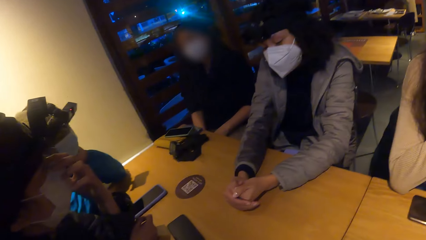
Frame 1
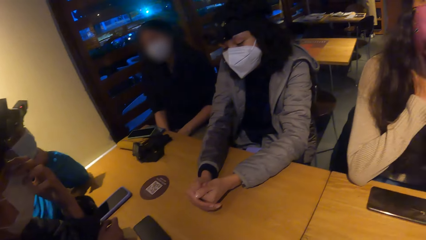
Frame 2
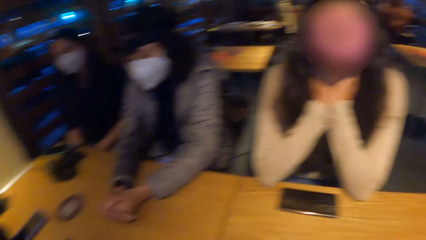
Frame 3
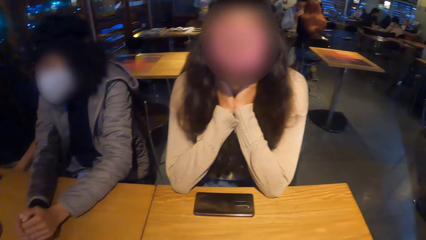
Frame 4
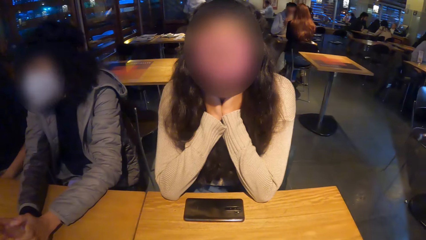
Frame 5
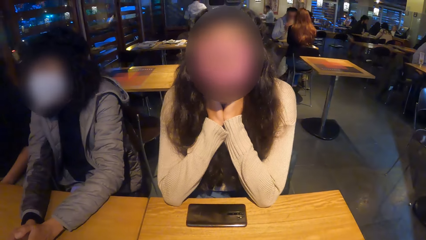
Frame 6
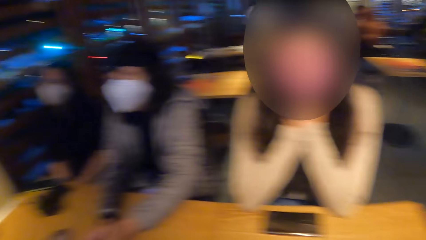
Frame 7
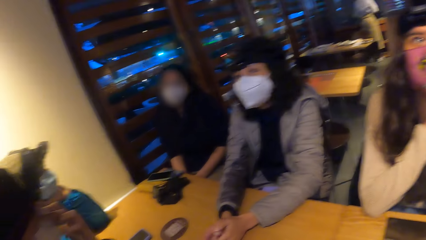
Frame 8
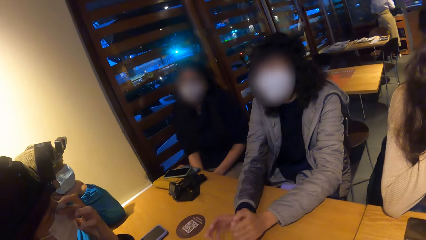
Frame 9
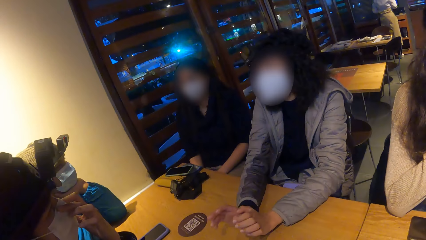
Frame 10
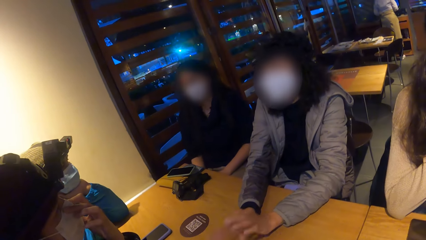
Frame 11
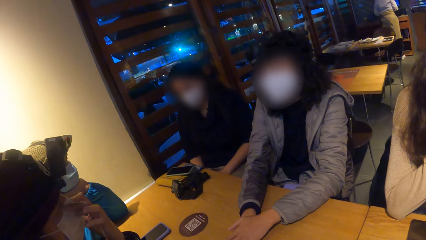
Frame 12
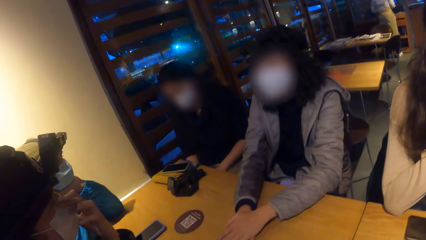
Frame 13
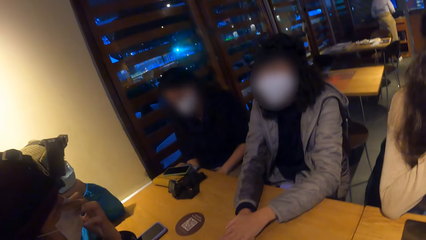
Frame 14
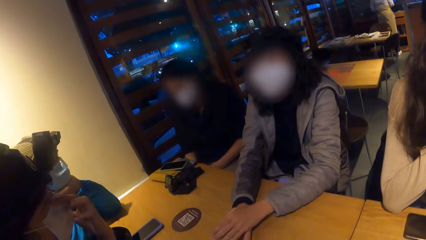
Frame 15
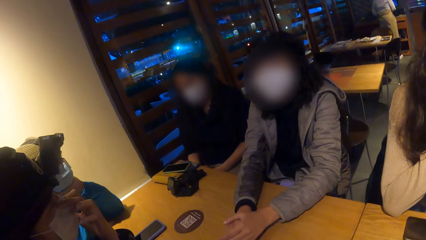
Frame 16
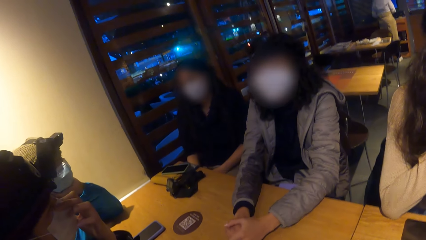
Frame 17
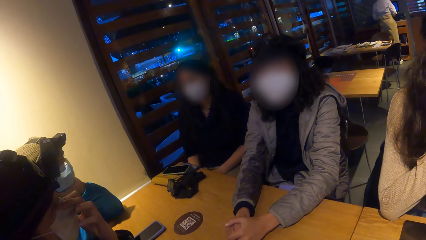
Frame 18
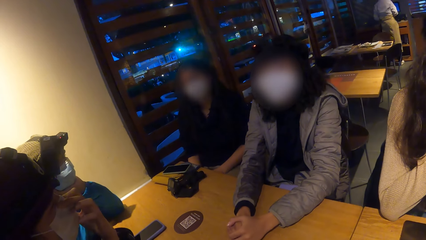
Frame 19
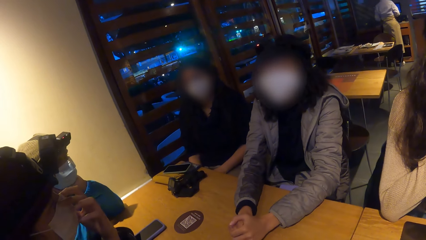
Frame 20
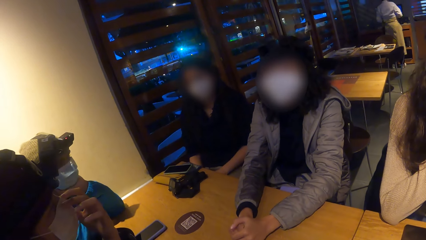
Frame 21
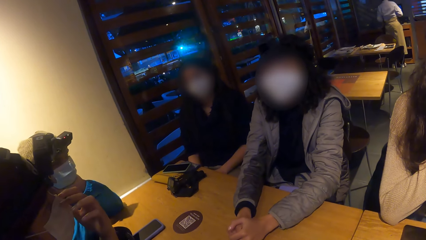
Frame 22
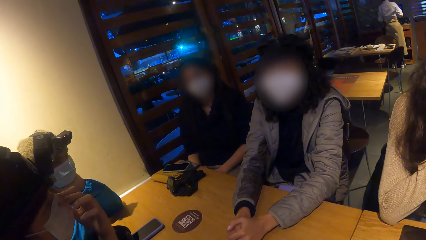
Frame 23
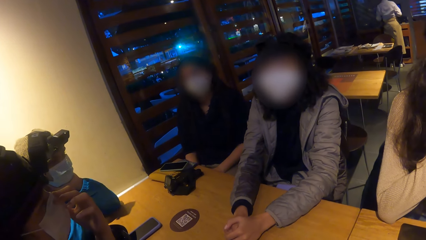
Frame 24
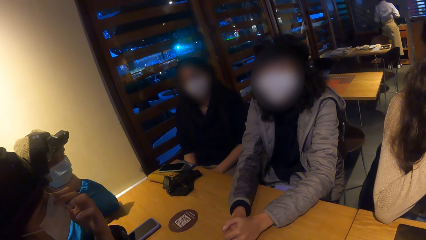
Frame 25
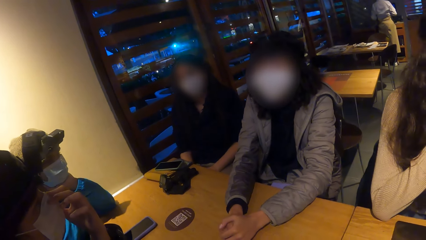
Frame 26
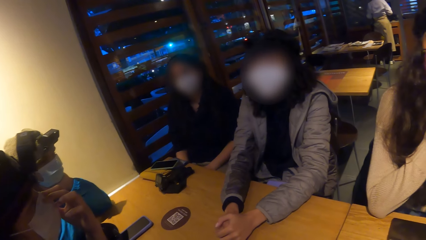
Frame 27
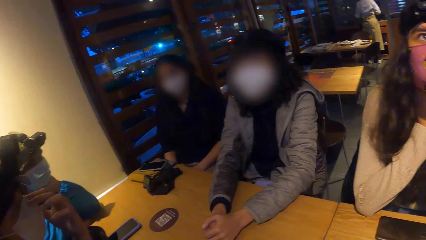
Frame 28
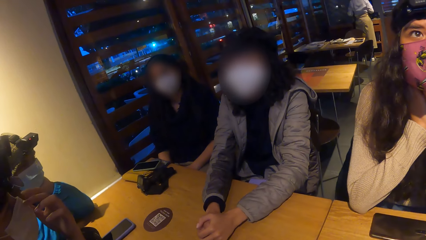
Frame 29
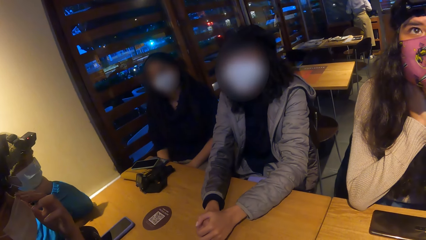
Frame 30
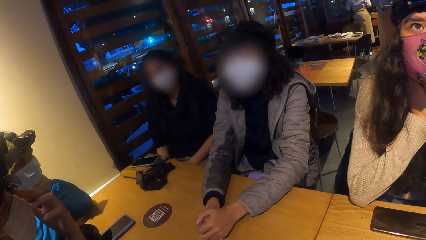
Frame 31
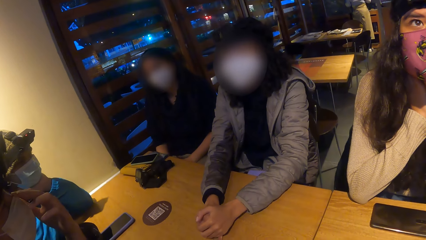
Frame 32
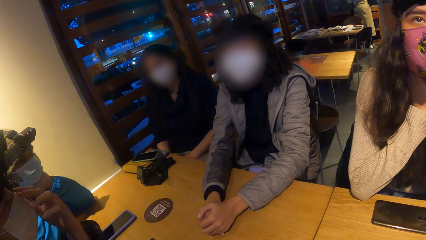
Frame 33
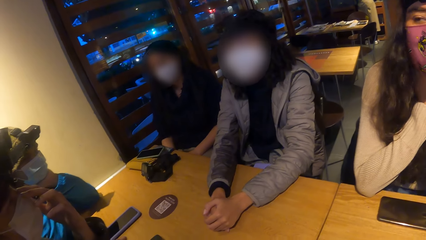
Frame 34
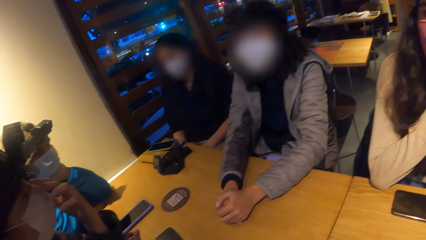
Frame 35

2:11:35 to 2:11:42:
A woman taps her facemask with her left hand.

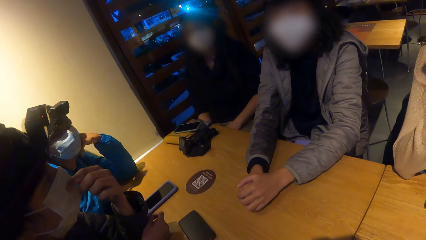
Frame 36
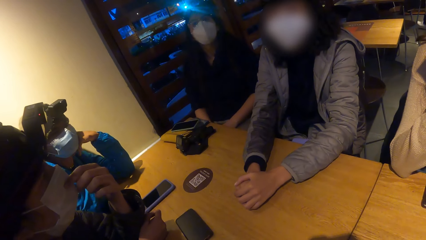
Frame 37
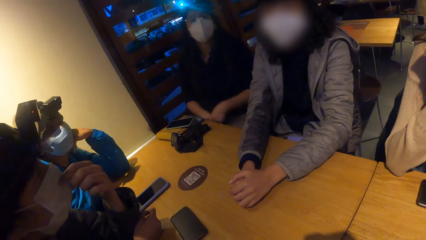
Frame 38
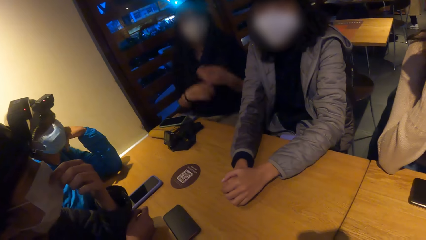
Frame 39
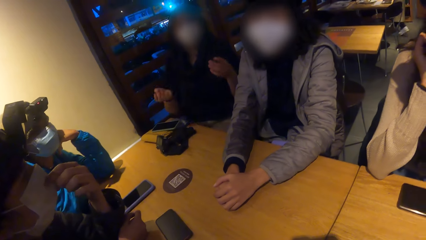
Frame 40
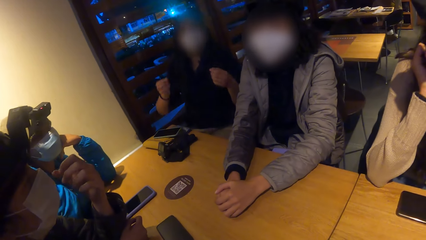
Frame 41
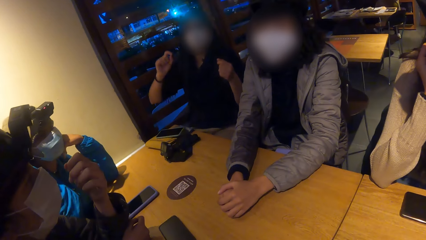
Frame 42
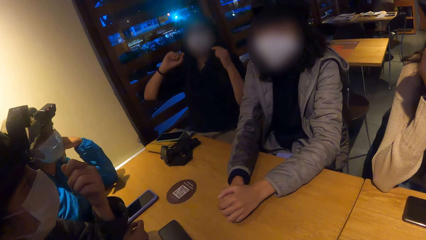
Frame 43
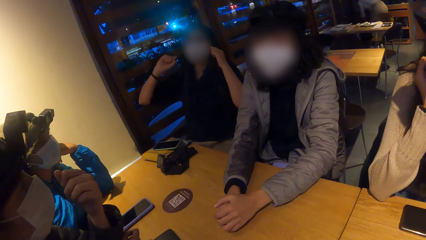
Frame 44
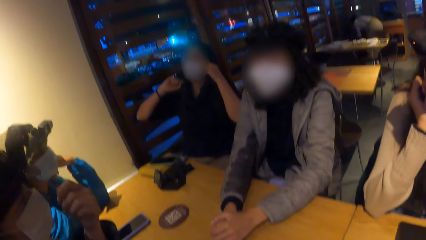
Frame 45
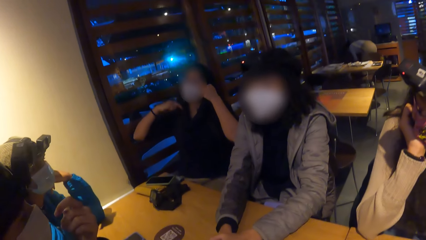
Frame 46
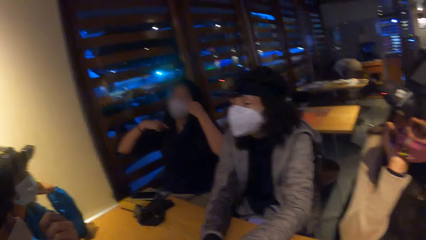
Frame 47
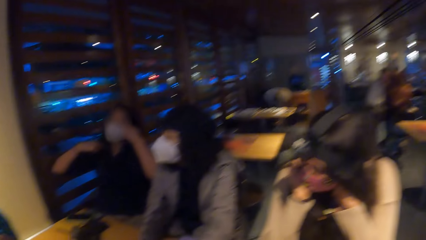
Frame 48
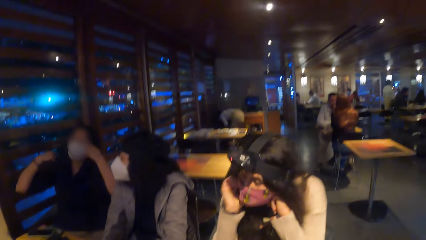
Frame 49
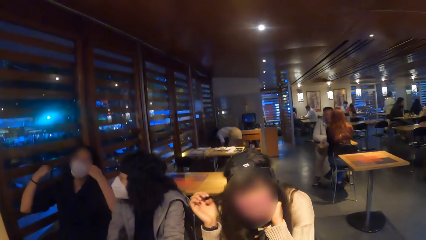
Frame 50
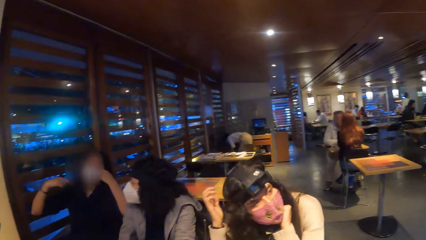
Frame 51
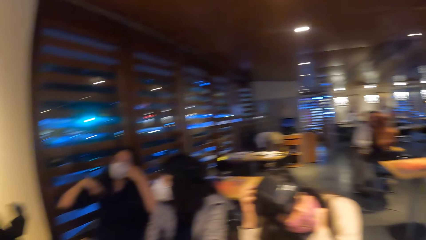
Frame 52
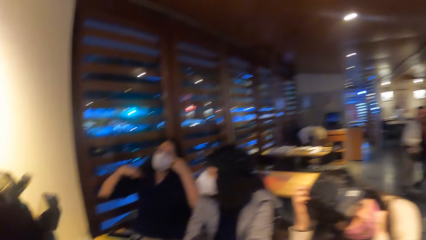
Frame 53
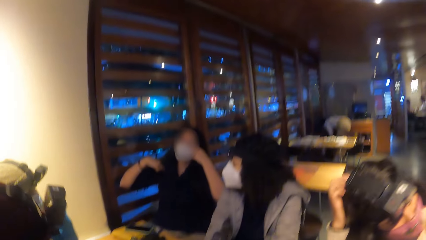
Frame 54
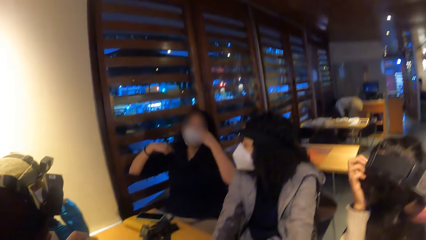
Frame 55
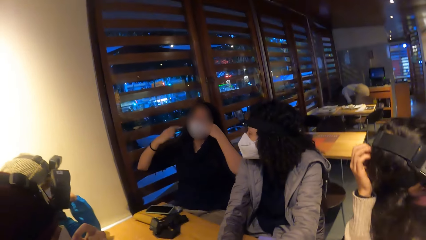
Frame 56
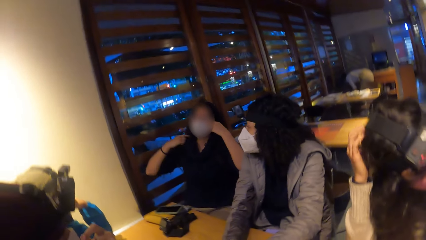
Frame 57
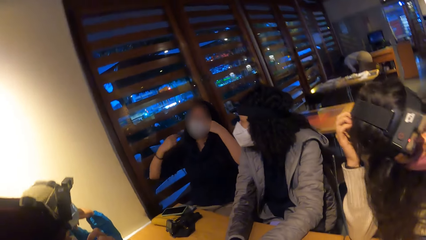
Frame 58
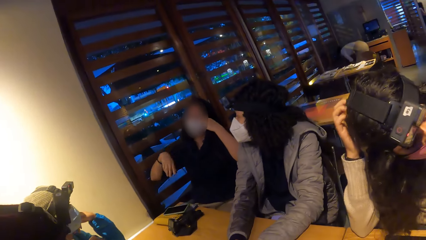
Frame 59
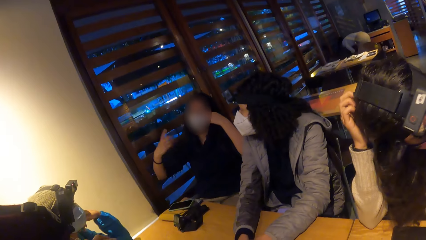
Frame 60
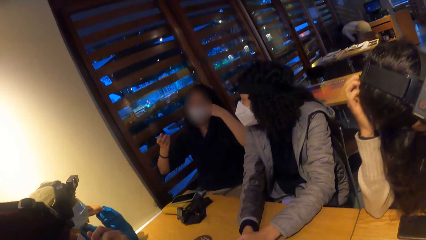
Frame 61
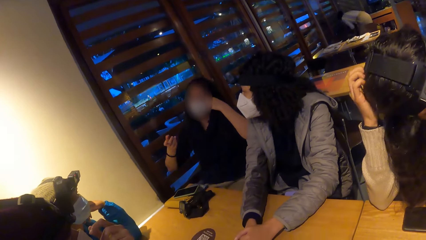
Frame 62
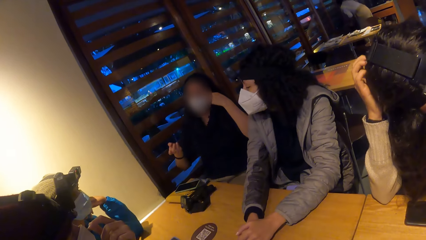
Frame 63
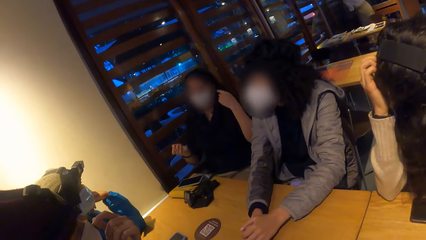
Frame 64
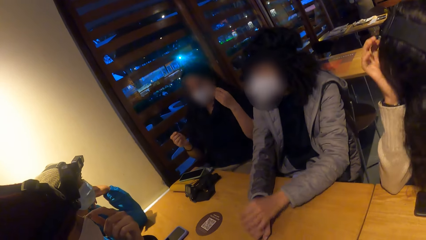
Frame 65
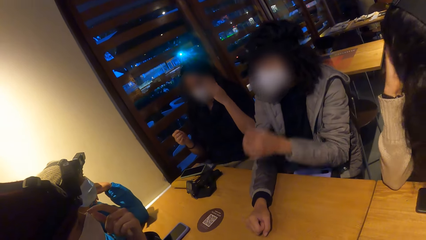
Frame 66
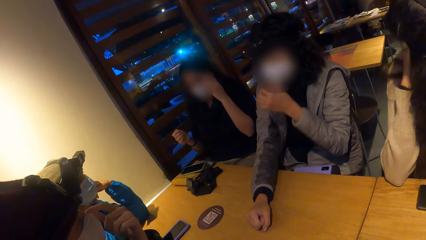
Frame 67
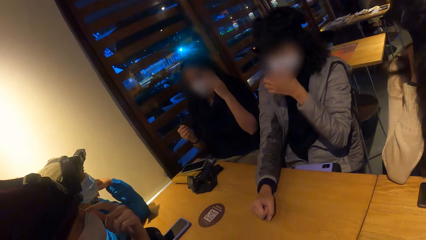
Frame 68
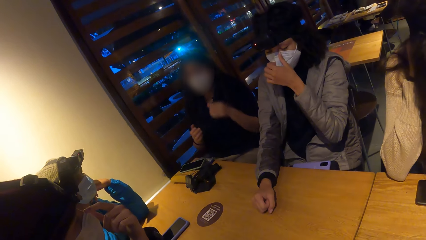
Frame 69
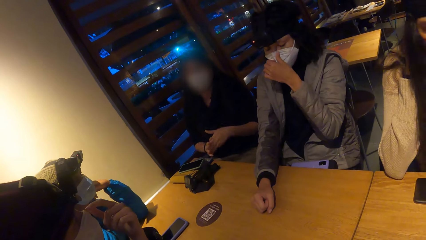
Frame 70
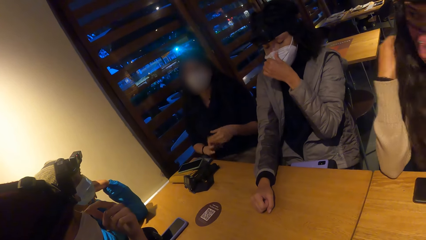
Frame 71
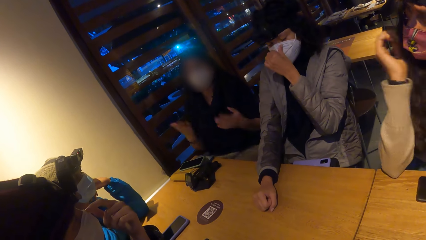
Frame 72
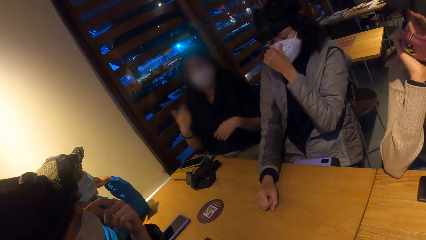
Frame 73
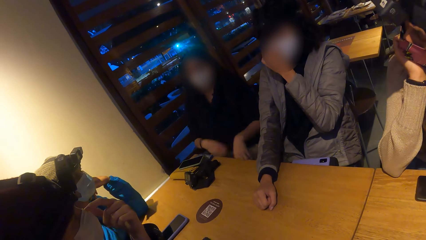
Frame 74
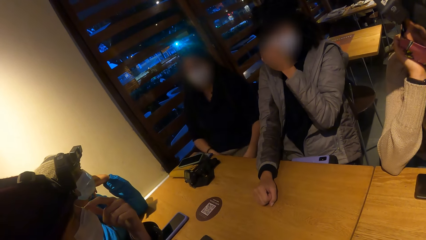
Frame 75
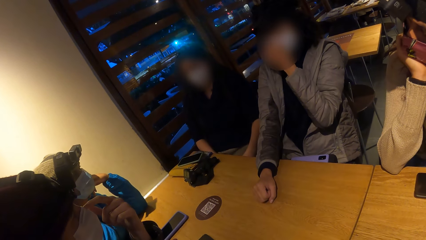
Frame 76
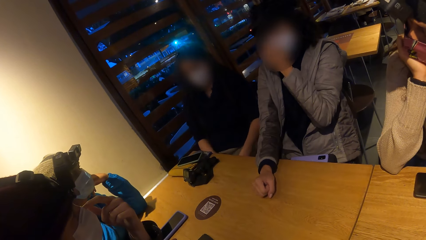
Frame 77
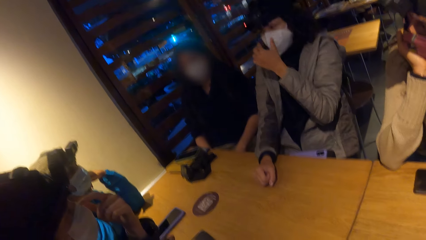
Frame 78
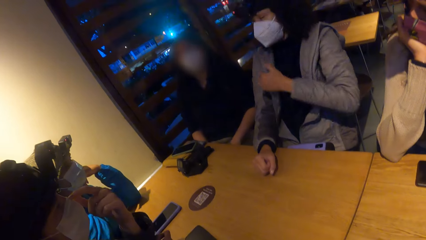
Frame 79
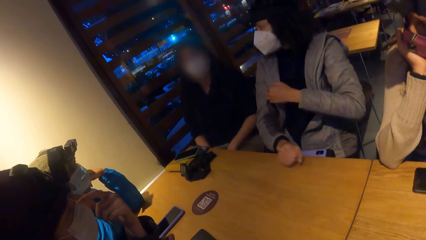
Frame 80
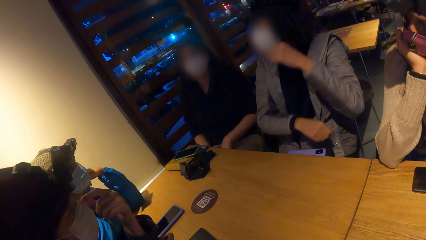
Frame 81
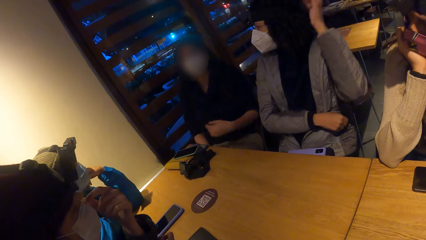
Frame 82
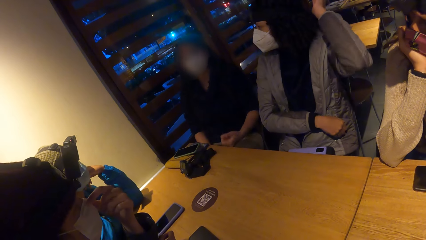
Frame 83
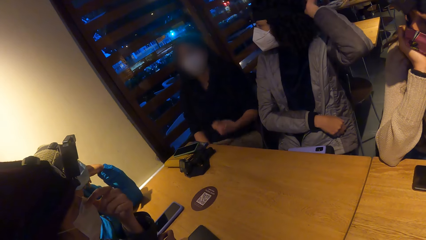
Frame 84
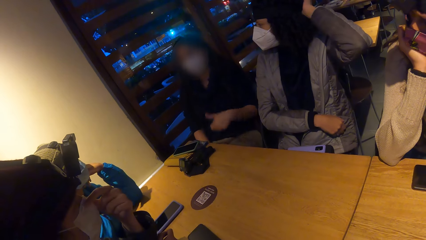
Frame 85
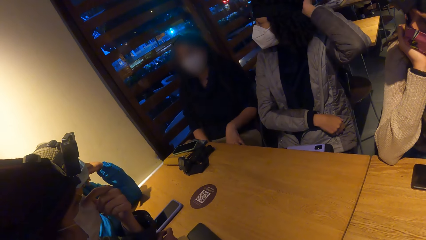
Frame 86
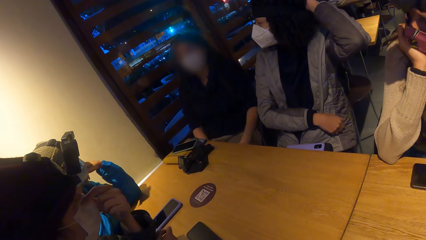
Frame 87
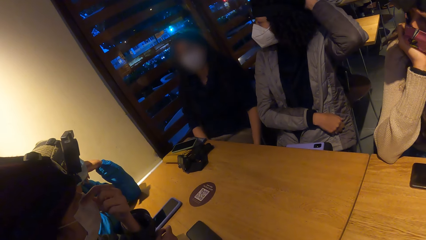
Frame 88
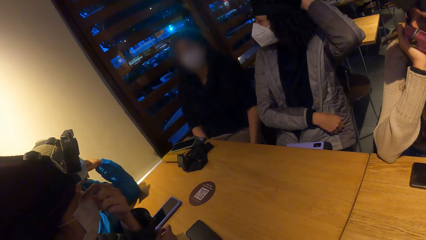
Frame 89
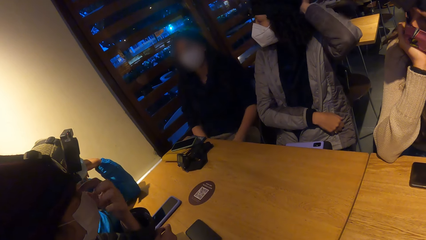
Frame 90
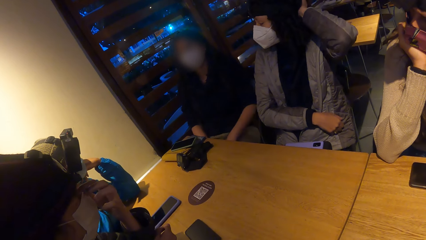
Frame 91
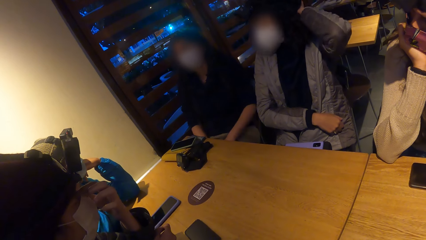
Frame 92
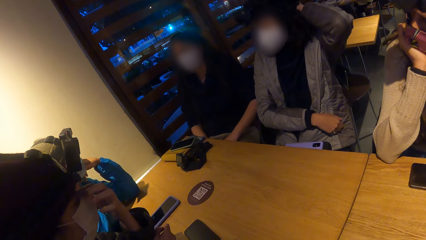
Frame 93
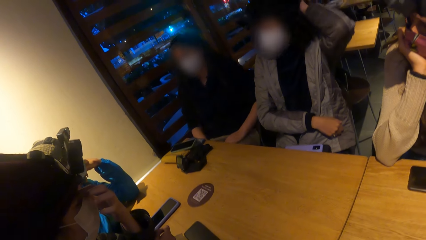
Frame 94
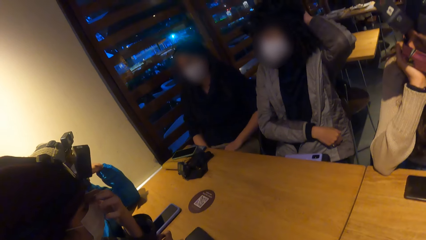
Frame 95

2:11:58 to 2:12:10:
A lady gestures at the camera wearer. A woman places her left hand on her facemask. Another woman lifts her left hand from the table and adjusts a face mask on her face. The other woman lifts her right hand from the table.
